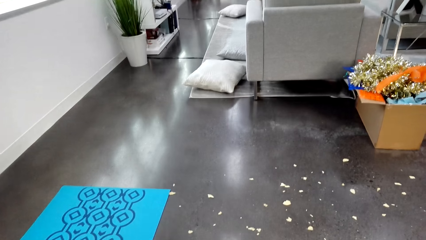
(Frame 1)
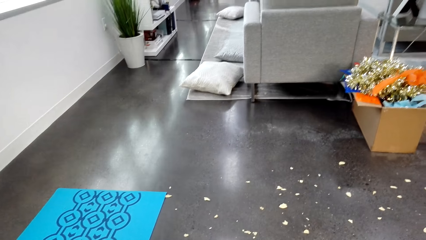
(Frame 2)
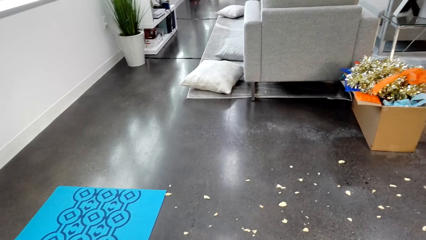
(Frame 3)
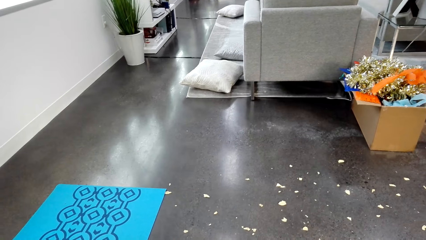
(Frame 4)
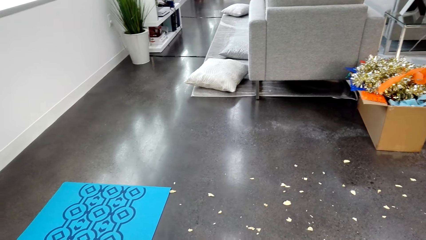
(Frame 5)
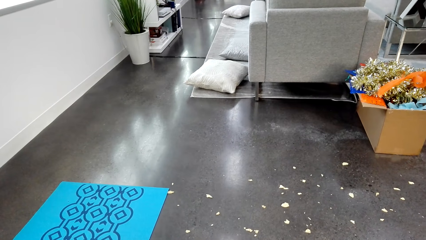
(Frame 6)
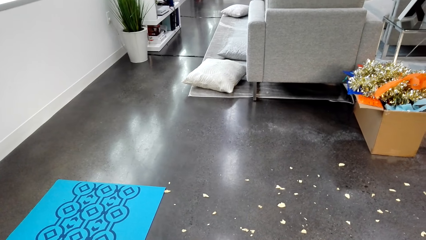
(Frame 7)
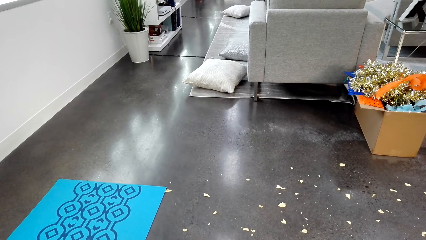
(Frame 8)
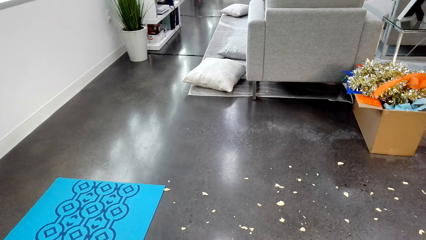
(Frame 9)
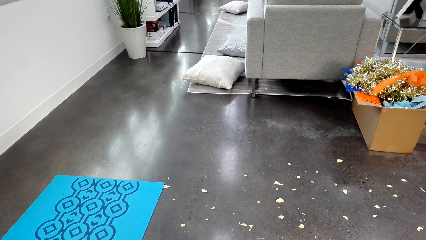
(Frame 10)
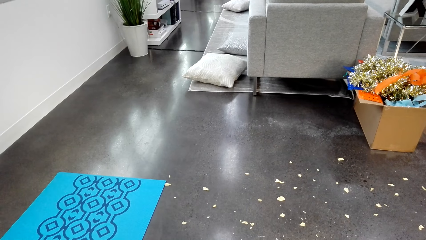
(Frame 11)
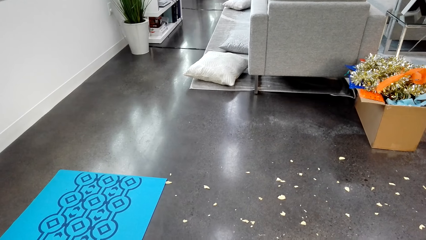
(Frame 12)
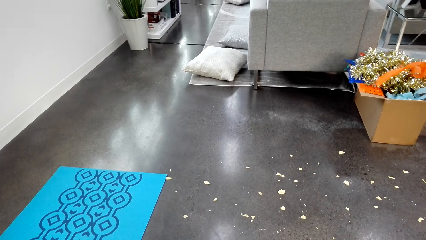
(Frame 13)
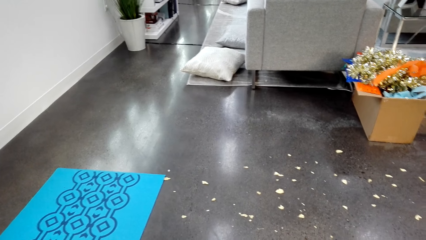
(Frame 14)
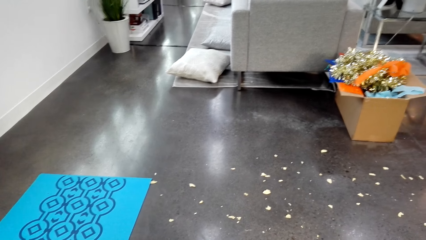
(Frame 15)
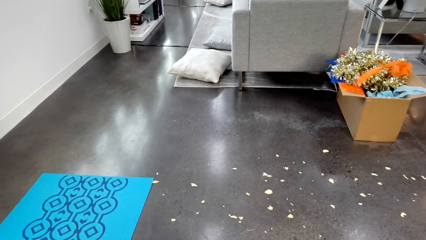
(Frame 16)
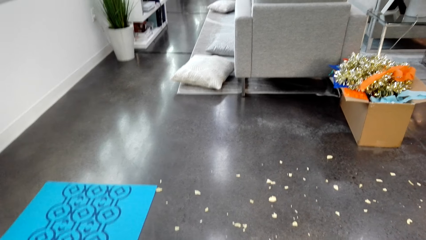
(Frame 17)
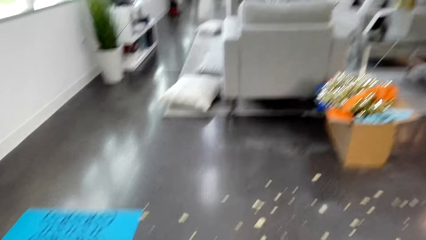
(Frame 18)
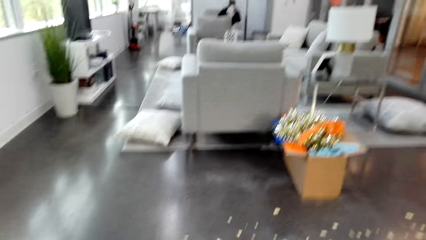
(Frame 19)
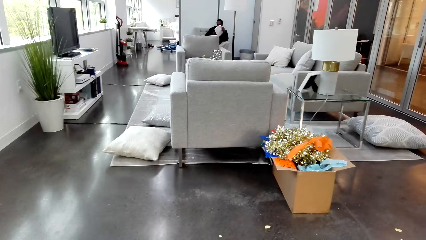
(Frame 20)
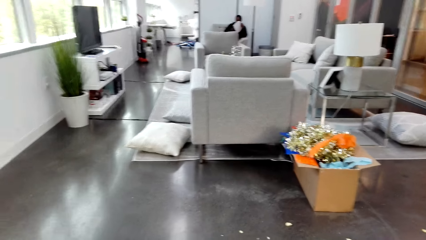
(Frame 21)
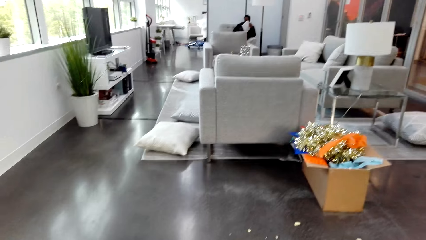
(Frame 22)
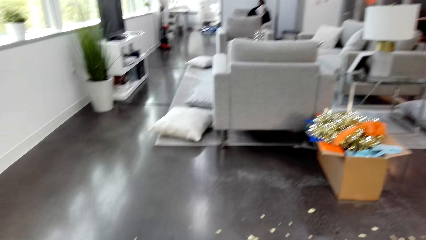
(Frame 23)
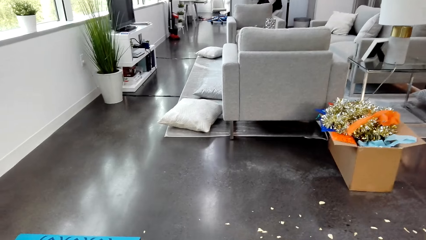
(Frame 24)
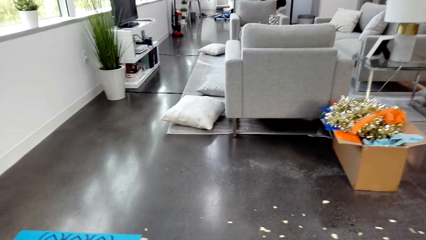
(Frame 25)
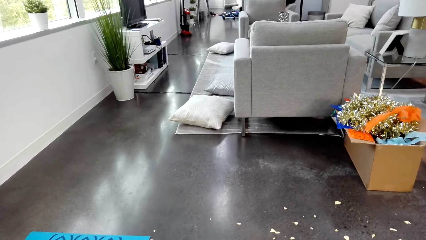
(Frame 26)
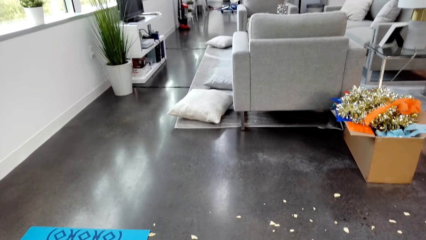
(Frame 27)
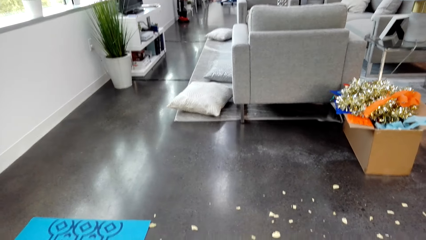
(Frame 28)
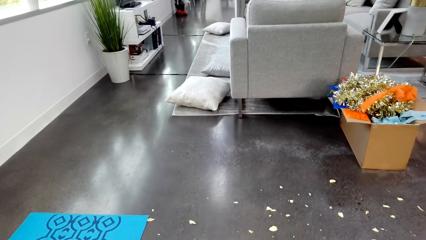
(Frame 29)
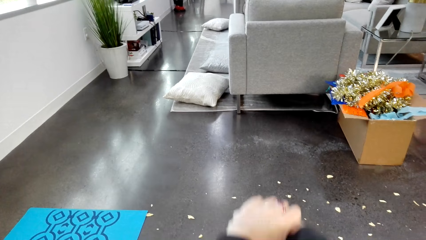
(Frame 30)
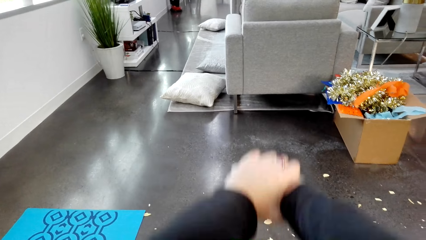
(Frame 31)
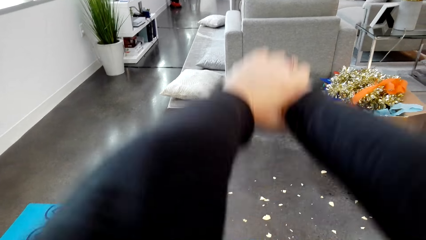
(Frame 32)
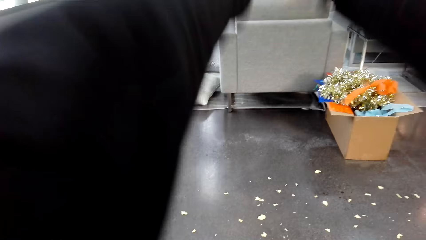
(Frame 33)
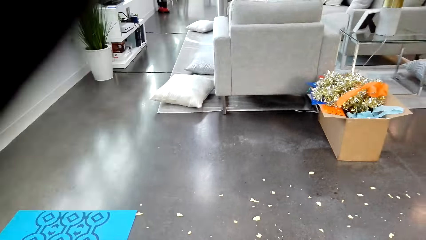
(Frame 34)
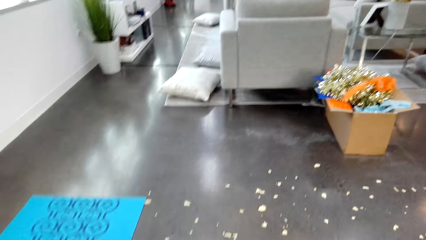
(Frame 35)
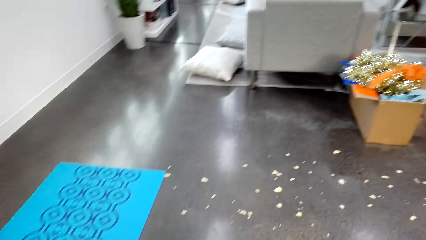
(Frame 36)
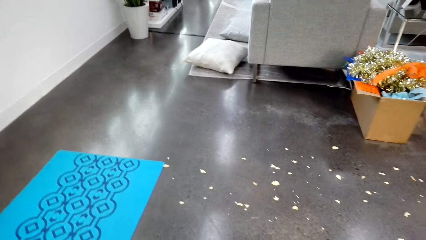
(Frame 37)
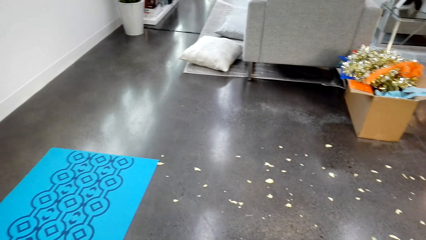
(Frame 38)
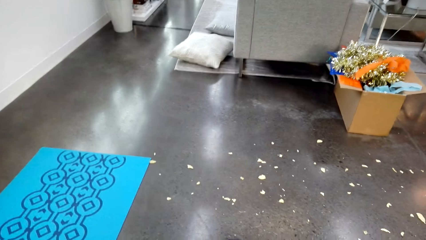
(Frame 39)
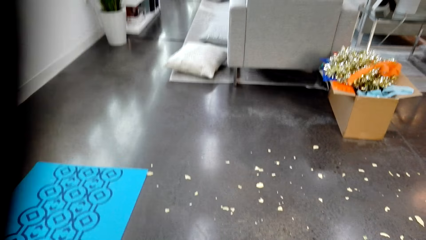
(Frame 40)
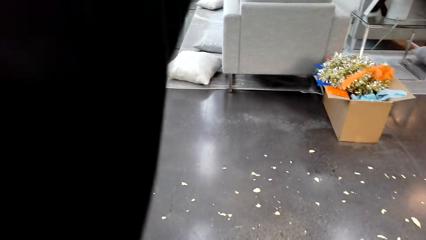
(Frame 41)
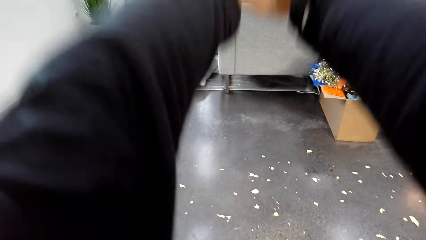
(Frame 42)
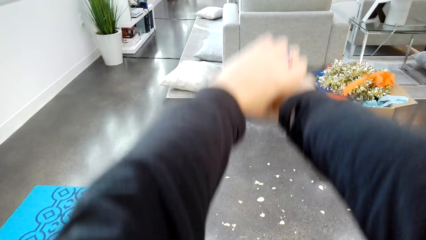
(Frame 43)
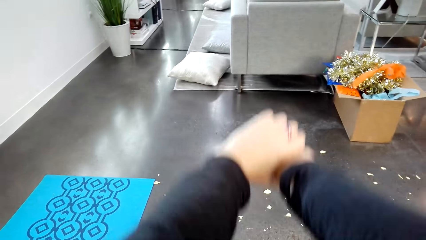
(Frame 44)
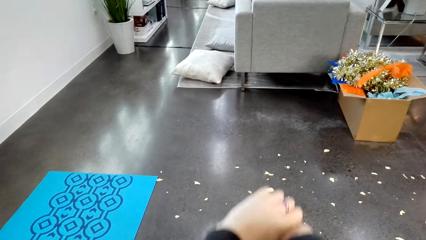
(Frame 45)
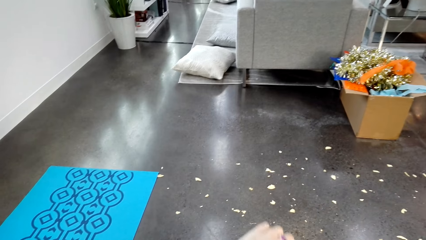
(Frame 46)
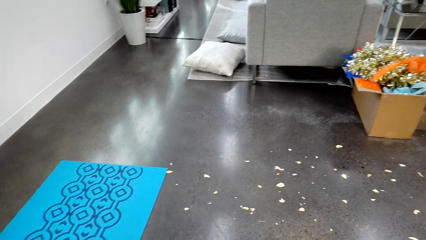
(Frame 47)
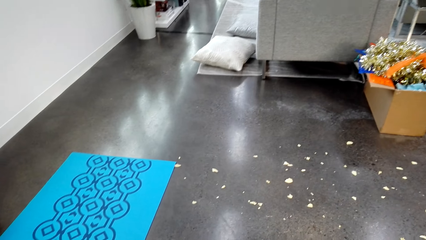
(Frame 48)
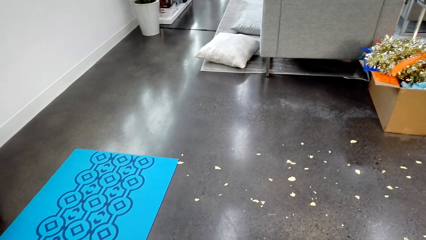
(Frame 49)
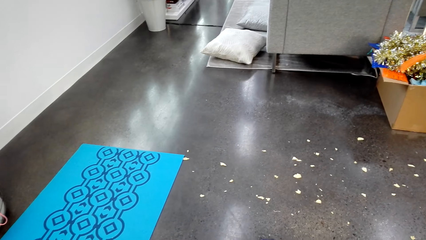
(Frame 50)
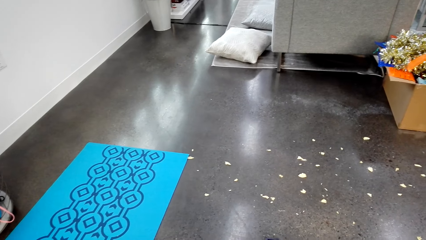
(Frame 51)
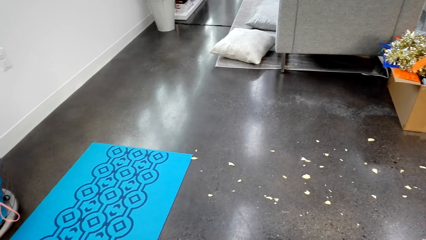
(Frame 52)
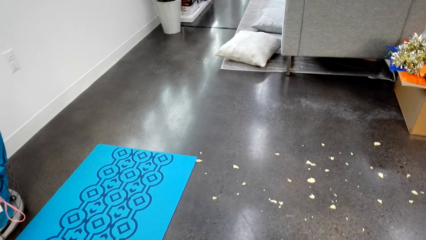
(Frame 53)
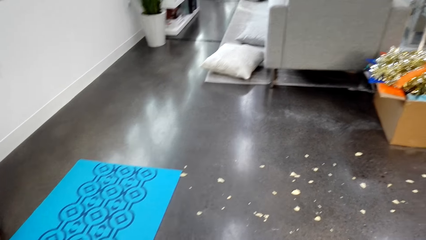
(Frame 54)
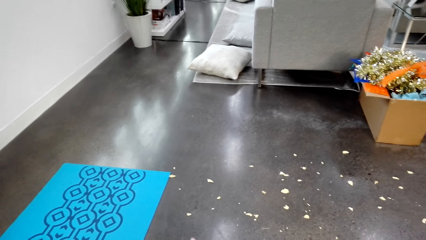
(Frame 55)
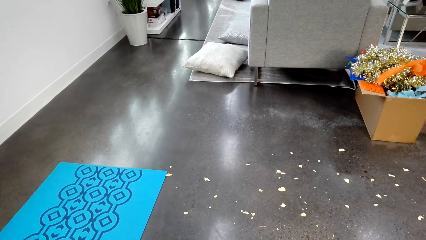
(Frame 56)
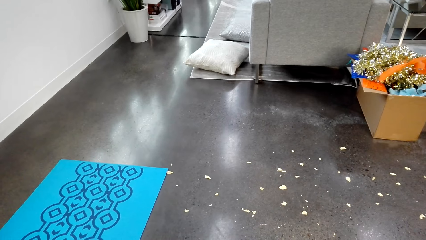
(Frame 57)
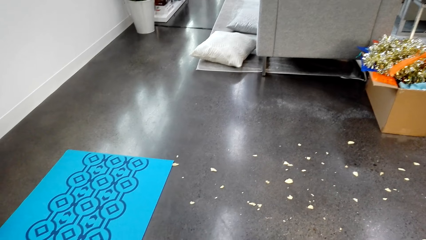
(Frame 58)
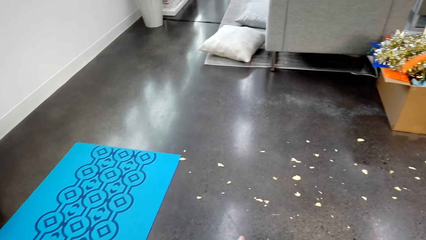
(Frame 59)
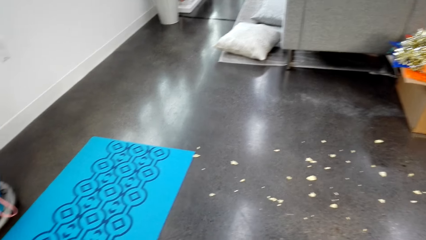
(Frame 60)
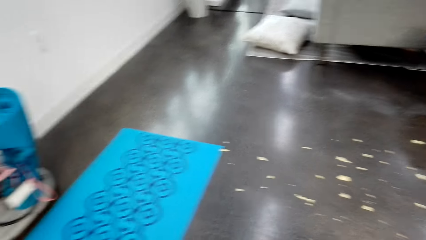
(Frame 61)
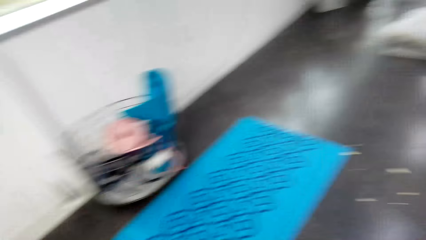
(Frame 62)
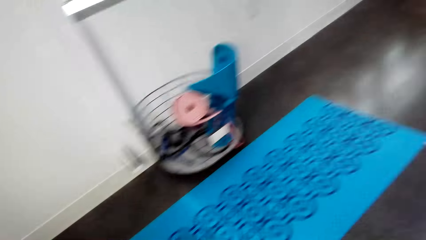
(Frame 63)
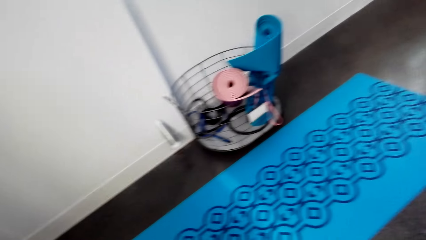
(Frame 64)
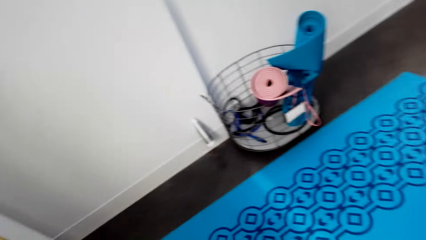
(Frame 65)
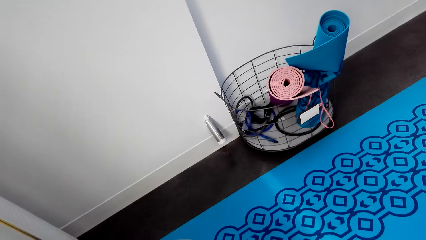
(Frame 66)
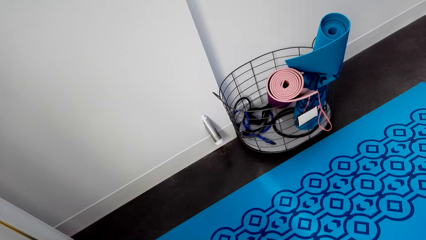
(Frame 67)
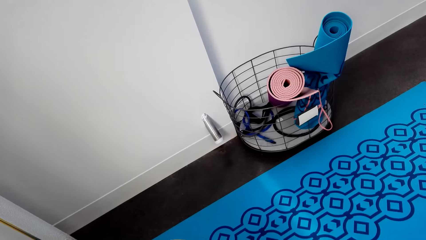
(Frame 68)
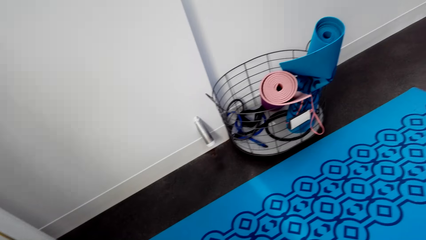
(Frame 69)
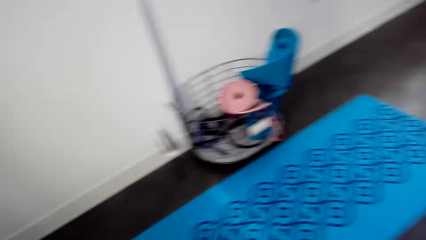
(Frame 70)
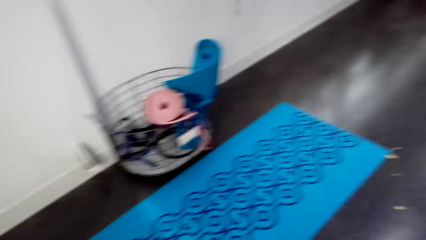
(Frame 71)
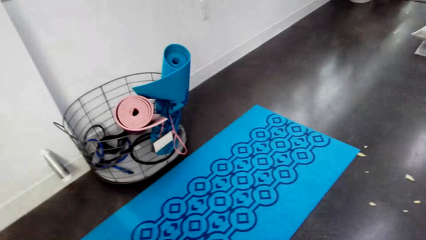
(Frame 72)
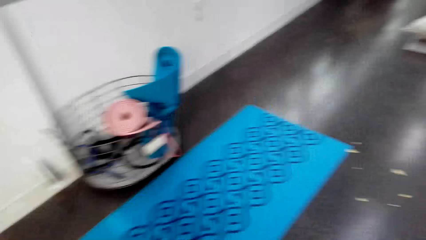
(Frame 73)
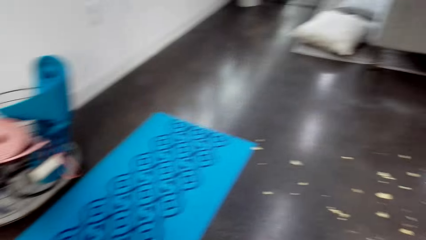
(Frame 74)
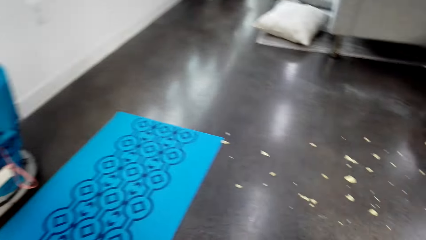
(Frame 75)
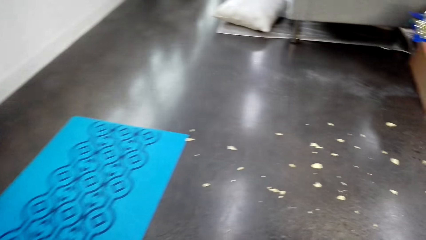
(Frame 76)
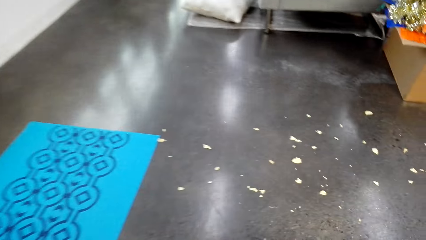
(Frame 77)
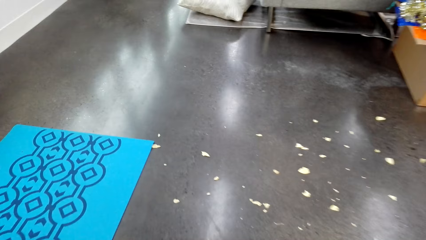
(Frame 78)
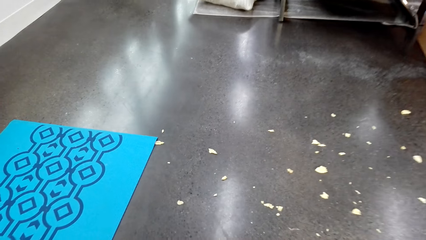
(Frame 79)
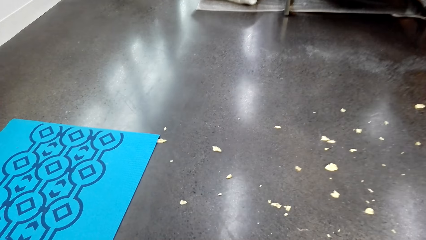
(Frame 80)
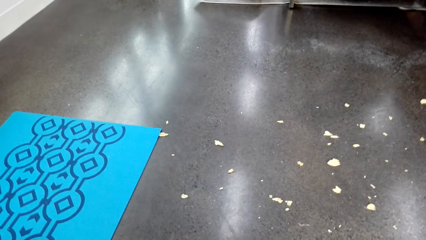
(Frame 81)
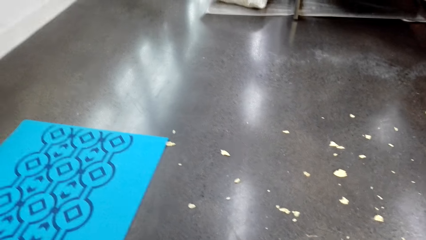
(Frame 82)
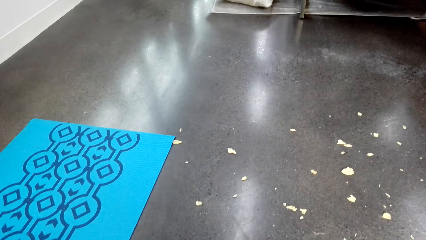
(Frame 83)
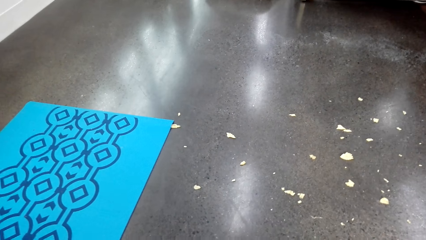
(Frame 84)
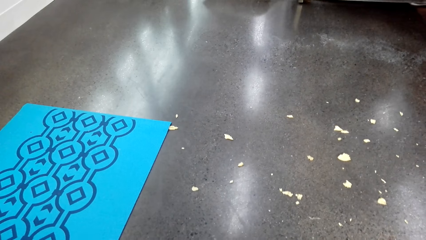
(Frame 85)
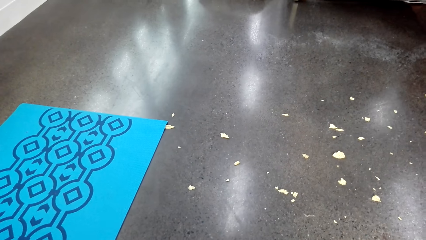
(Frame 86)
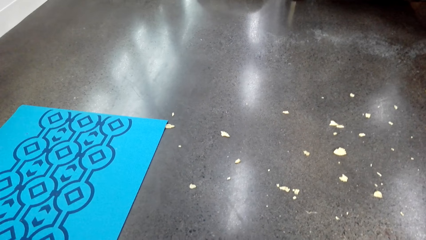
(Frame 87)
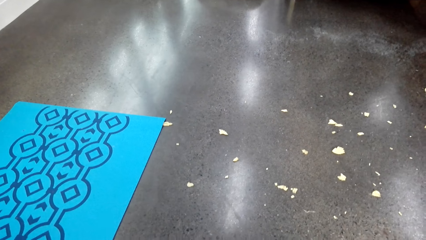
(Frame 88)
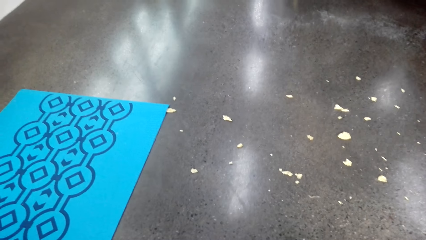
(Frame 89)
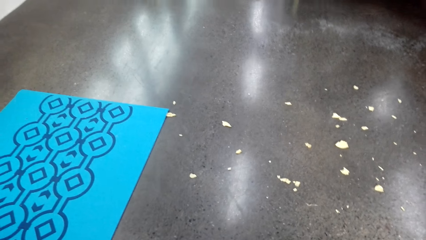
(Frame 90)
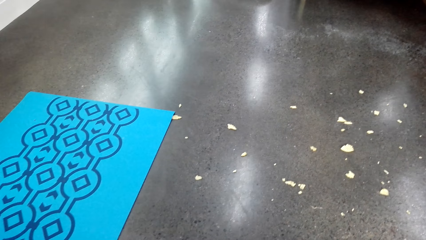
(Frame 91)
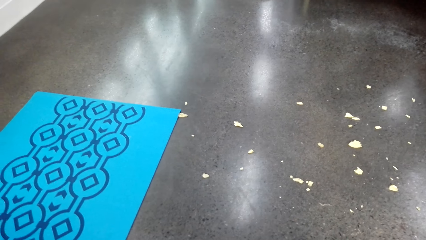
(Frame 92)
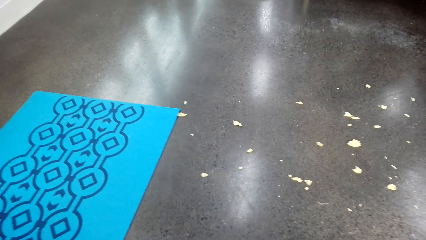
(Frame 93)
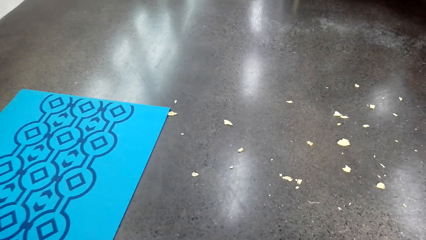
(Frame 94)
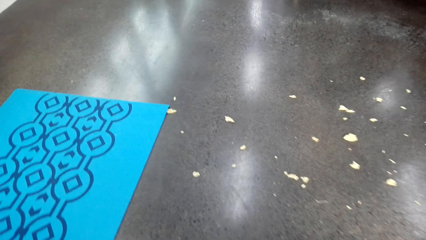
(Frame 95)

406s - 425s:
The camera wearer exercises. They look around.
